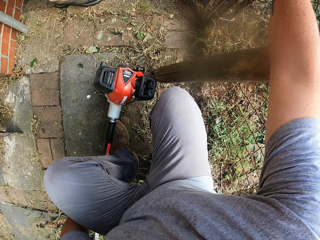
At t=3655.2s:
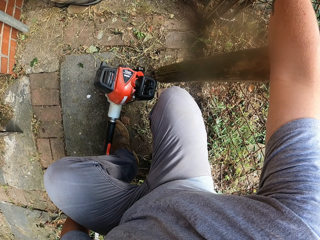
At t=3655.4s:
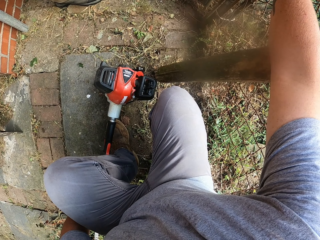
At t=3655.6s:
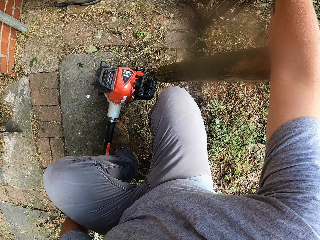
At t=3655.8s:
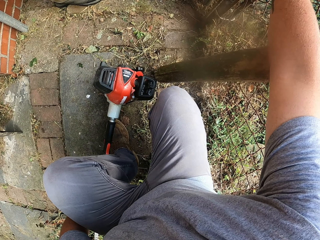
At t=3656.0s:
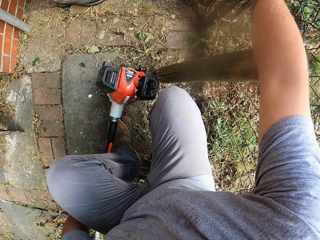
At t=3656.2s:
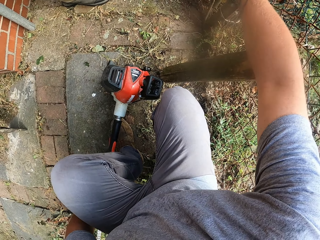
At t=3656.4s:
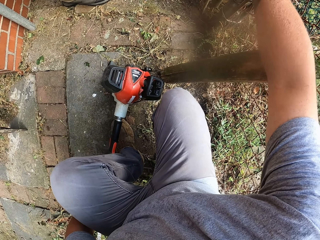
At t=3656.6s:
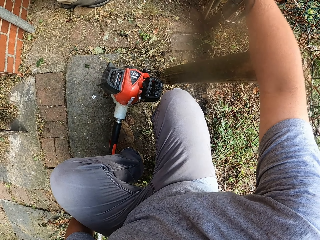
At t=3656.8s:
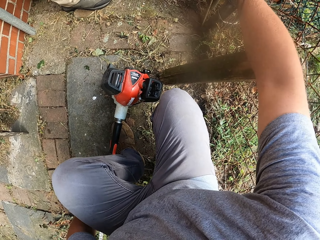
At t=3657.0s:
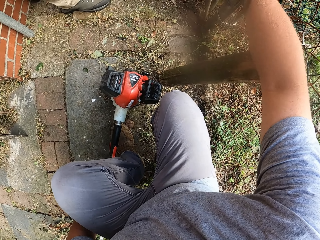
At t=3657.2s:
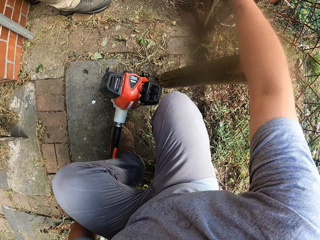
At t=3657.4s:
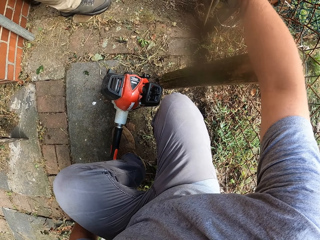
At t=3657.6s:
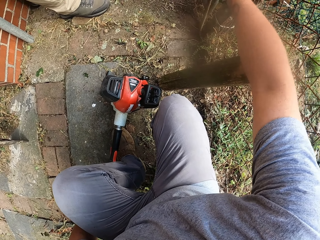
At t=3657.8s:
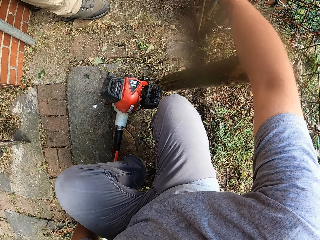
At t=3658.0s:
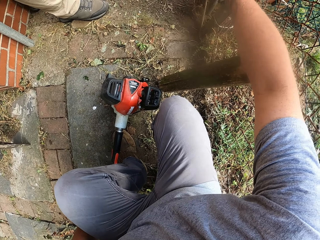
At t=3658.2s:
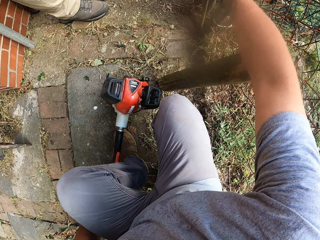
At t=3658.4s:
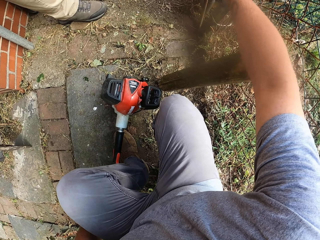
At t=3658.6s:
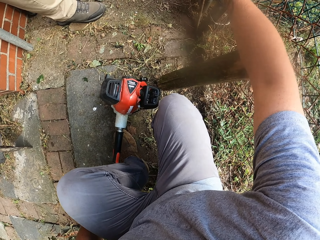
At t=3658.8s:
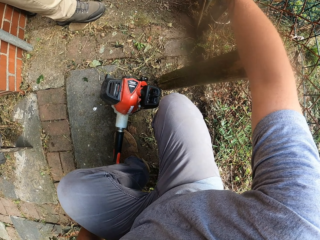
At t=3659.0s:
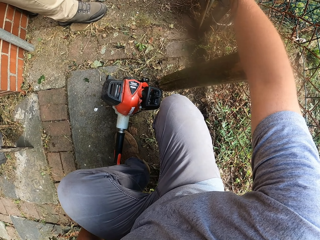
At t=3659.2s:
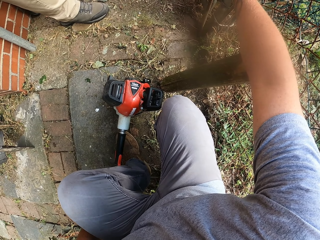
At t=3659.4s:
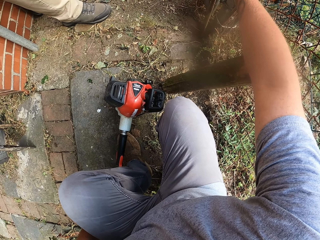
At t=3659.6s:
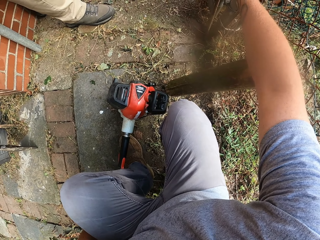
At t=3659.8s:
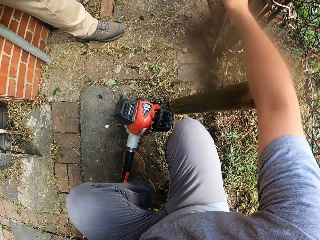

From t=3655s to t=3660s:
The camera wearer stares at the gate. They dig on the floor with a stick.

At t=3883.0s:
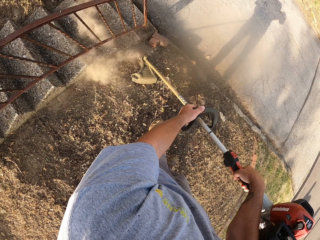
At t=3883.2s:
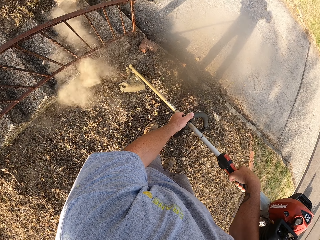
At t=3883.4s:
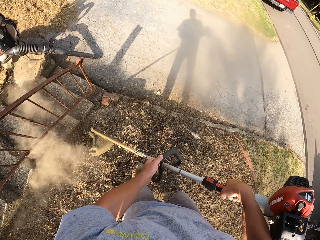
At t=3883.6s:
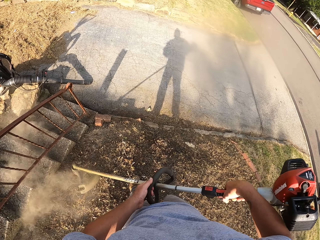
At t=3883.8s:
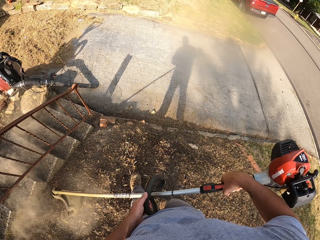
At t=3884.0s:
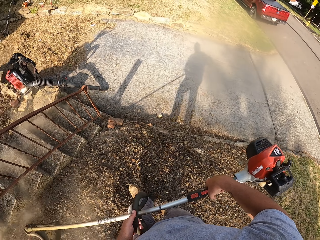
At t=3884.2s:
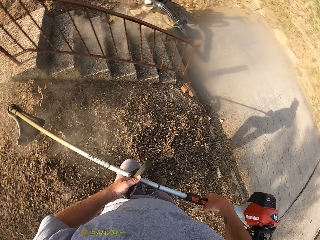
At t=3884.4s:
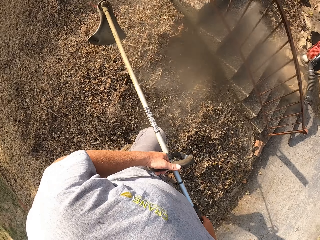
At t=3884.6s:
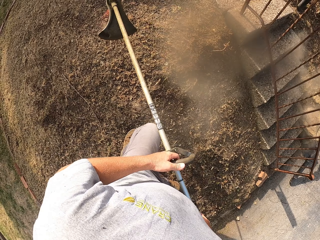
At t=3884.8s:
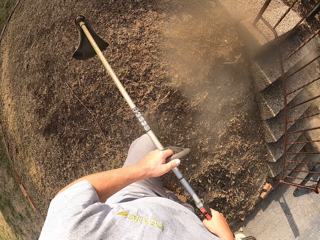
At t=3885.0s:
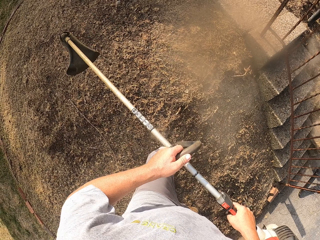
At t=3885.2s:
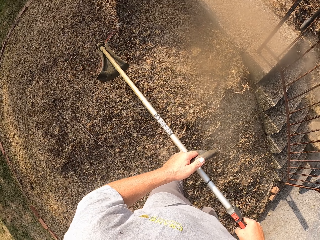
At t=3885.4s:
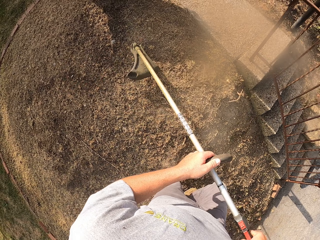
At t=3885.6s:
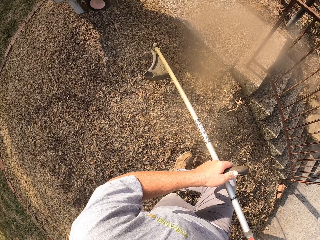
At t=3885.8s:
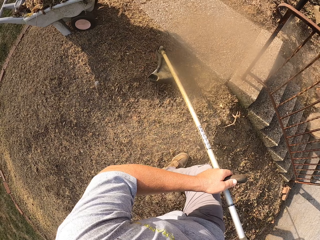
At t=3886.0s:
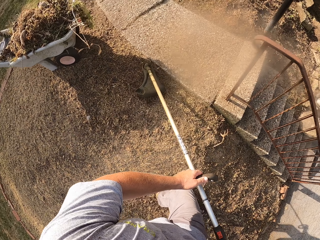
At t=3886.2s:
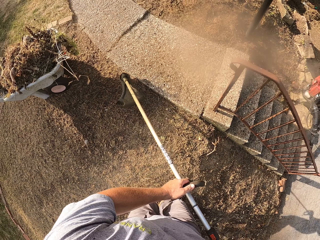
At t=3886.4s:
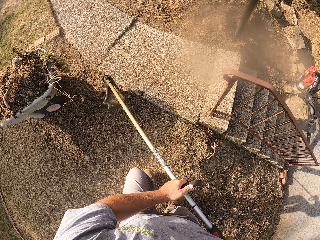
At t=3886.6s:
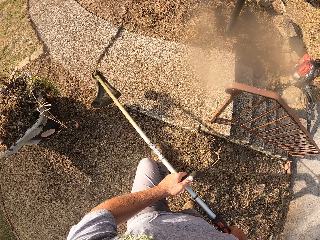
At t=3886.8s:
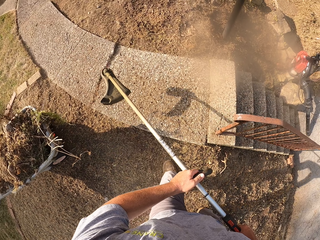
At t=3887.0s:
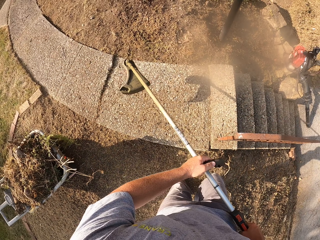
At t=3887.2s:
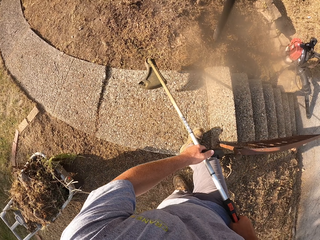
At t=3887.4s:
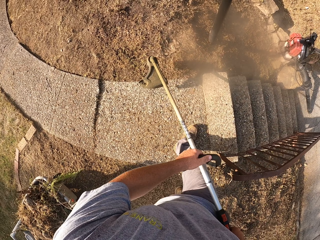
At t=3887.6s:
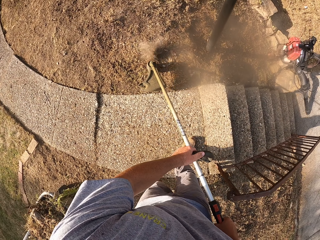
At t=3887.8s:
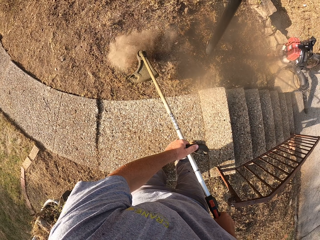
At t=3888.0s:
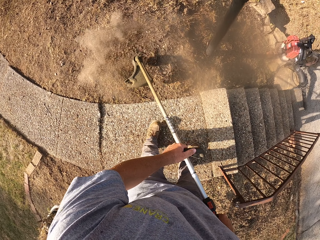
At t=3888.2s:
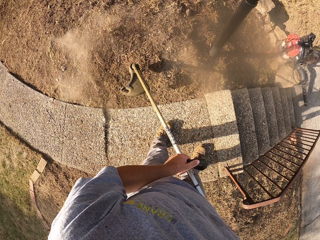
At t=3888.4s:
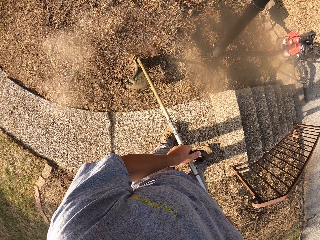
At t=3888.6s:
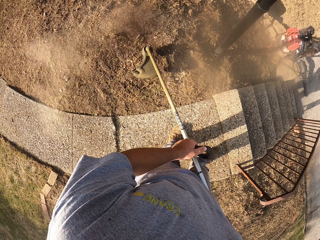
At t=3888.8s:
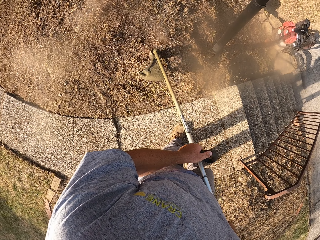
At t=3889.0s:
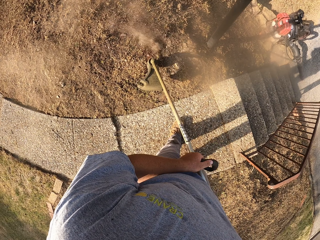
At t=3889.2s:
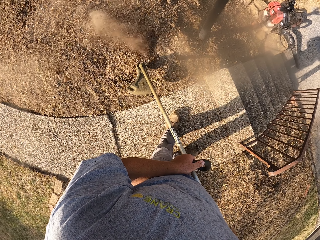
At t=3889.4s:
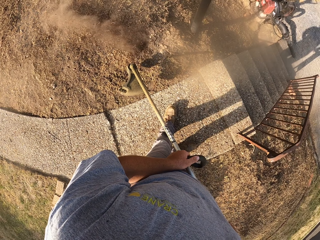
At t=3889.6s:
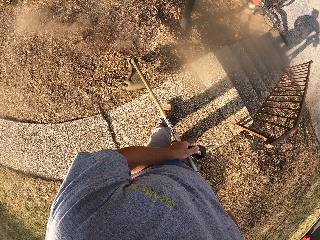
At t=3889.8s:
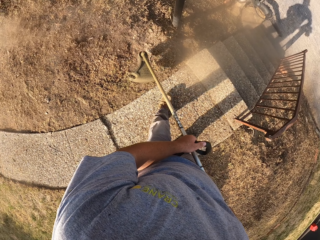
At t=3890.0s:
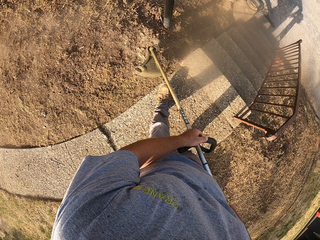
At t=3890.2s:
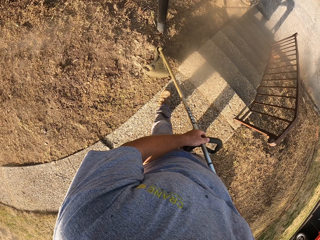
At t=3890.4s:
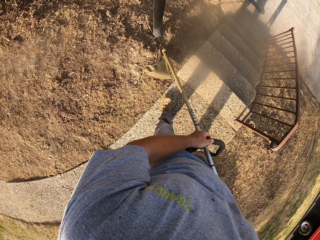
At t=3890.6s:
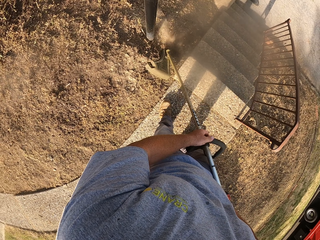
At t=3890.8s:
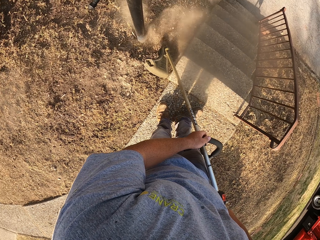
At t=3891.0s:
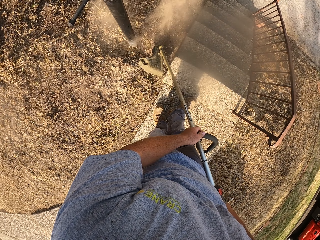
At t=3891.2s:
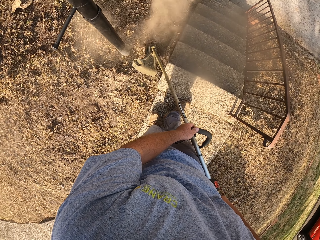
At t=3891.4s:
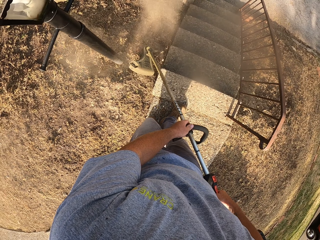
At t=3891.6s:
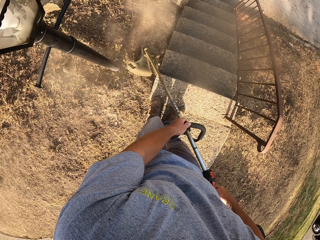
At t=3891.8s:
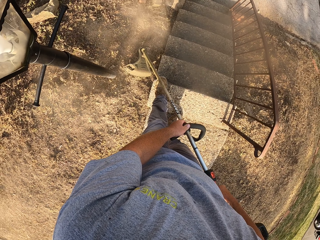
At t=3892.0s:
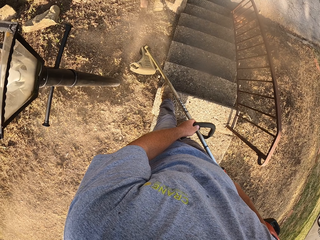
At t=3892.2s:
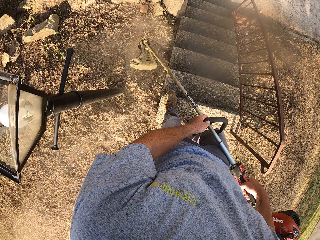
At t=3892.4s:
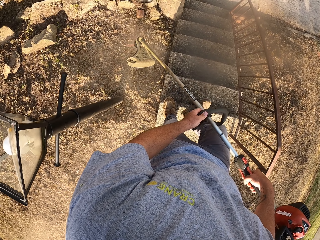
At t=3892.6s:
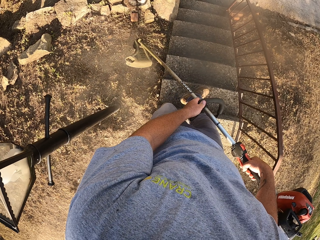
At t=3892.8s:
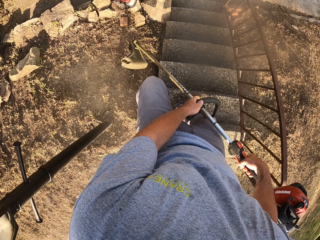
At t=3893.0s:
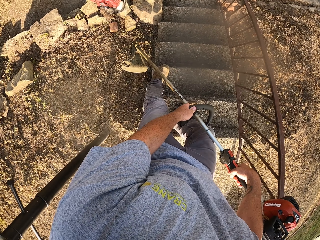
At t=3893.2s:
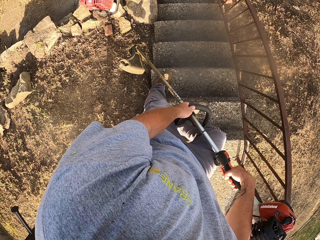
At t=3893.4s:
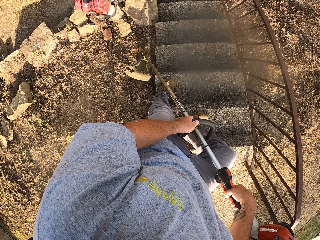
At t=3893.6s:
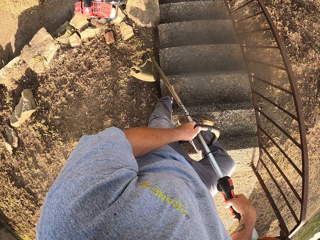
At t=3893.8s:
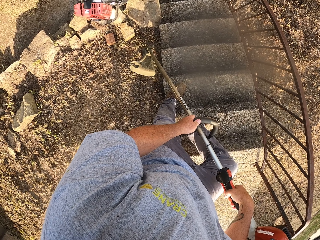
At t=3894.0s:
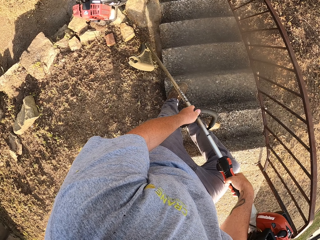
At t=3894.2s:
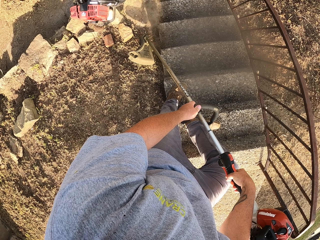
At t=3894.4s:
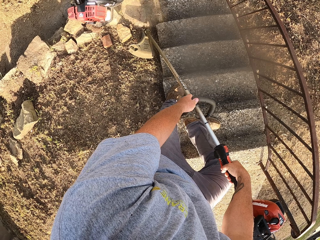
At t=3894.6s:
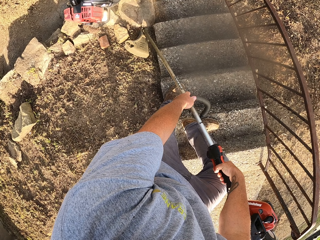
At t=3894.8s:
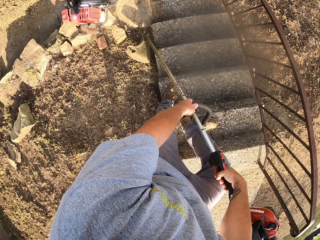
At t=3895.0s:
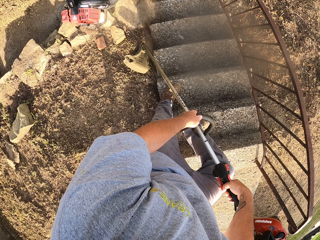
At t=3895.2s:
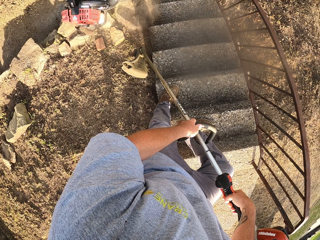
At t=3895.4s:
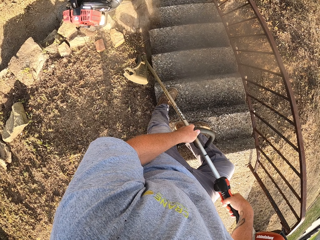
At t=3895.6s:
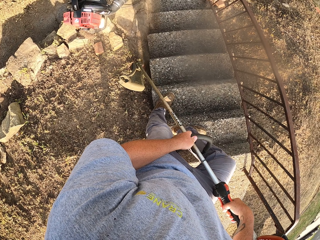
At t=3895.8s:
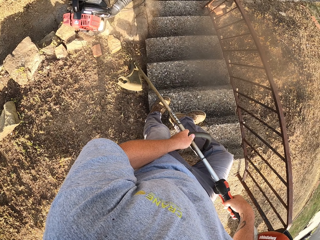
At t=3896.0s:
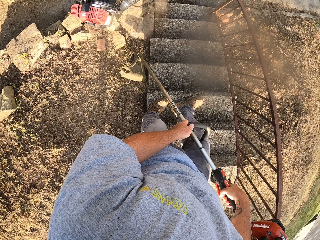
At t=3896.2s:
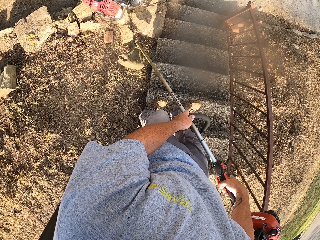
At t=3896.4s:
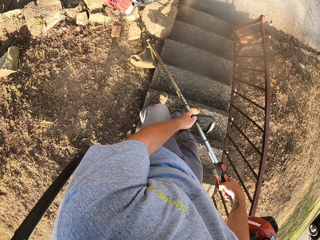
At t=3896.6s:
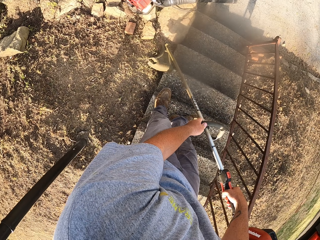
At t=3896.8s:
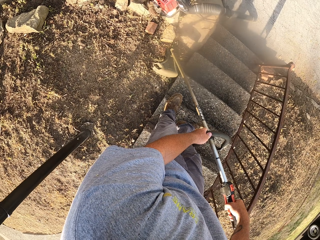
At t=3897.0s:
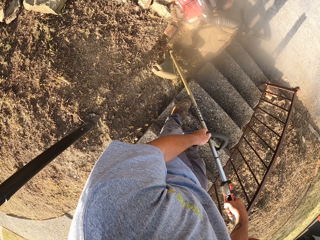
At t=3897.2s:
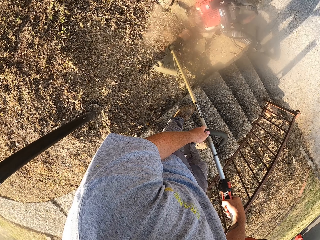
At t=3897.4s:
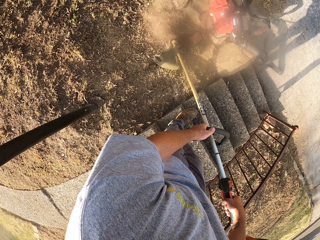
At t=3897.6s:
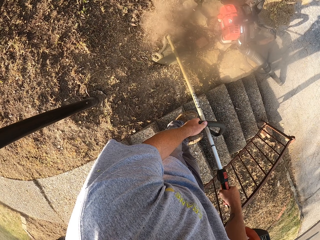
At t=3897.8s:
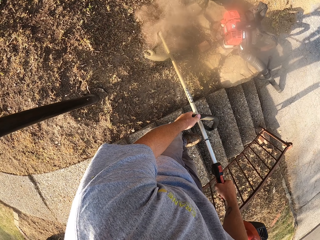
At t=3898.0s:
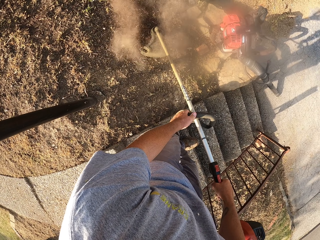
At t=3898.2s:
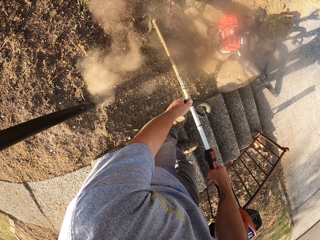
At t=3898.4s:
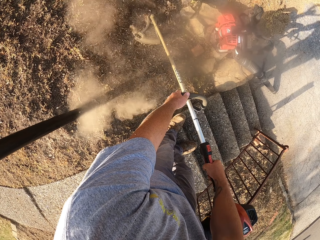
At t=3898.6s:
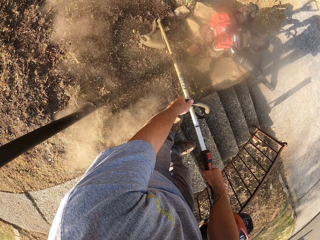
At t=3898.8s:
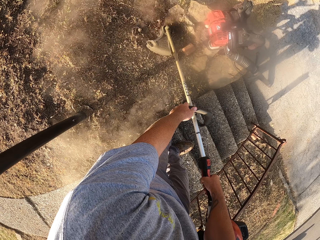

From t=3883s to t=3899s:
The camera wearer walks around. They trim grass. They walk around. They trim the grass.
